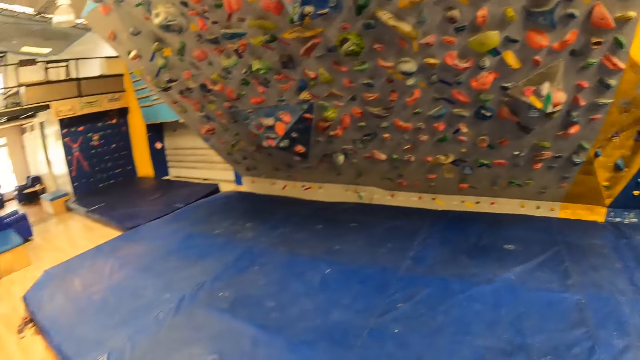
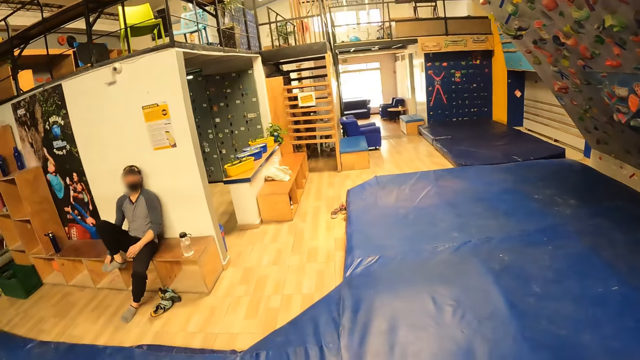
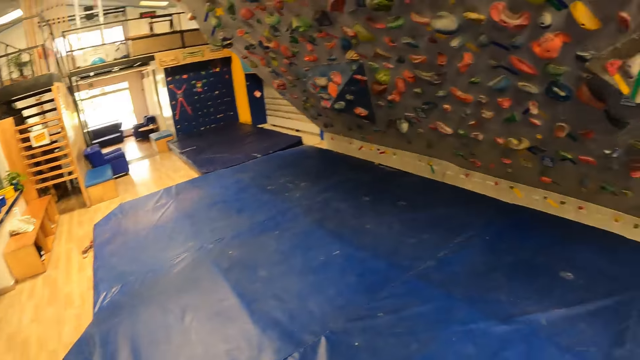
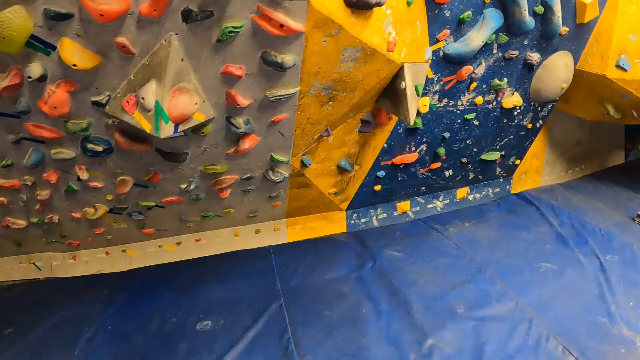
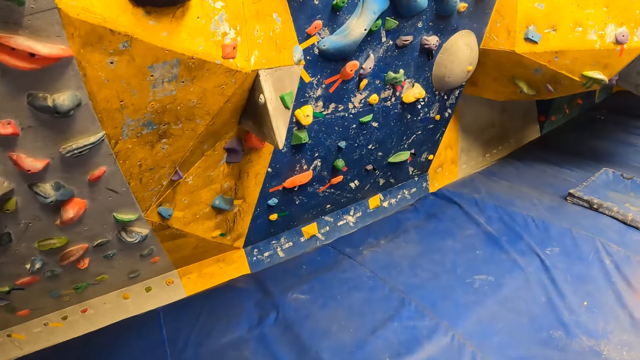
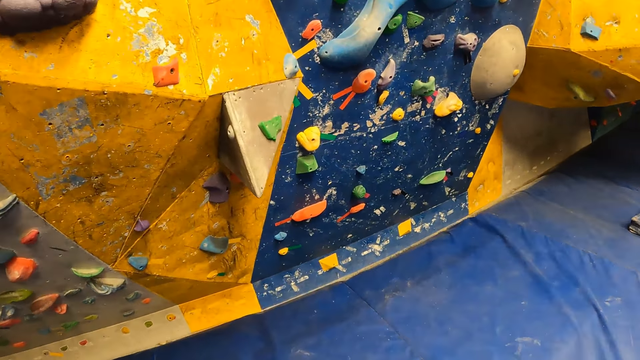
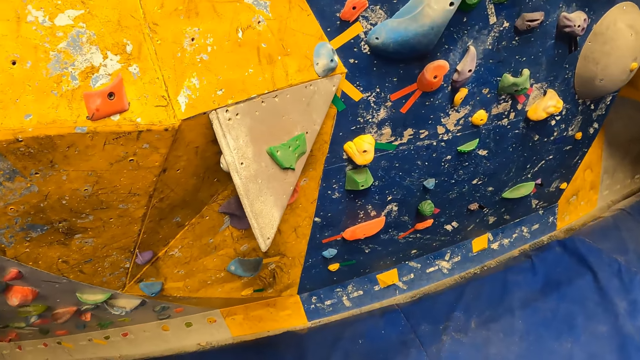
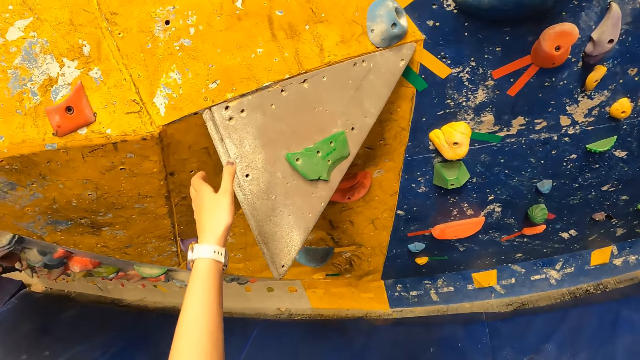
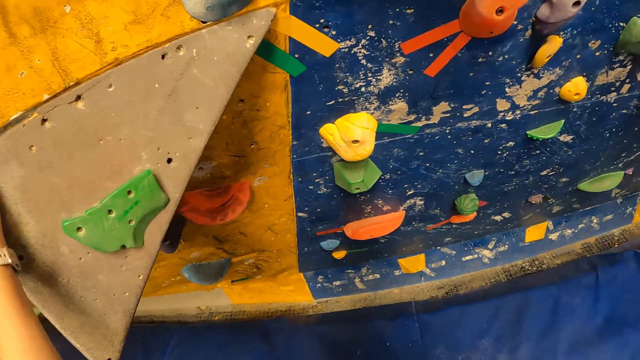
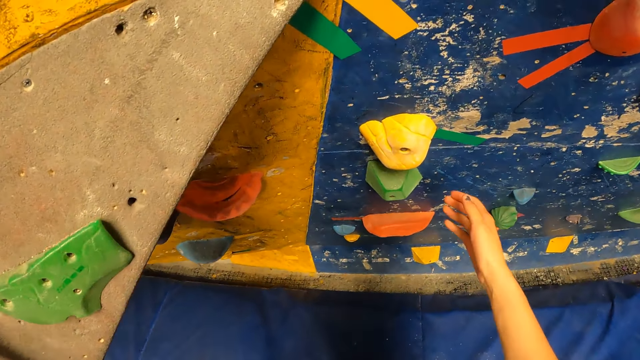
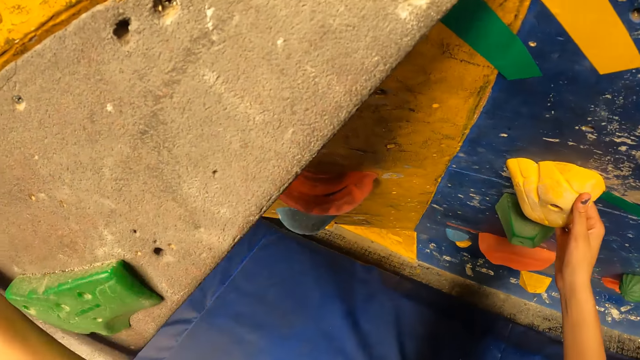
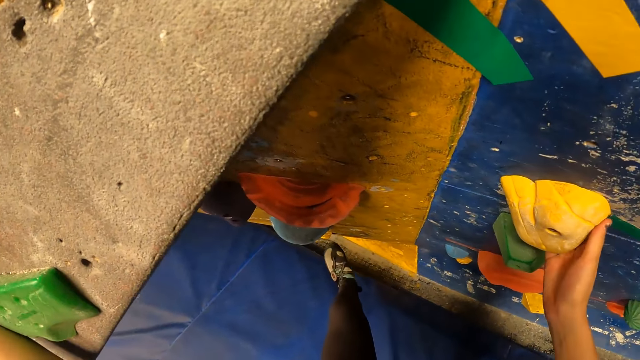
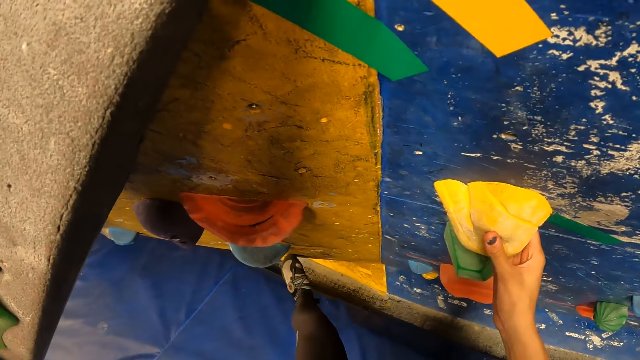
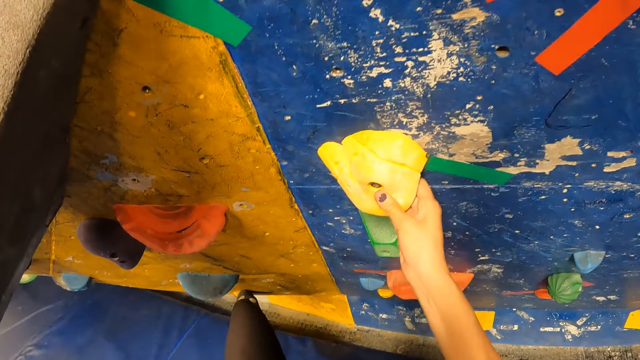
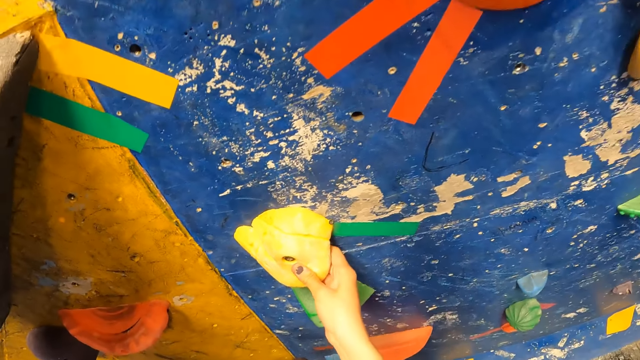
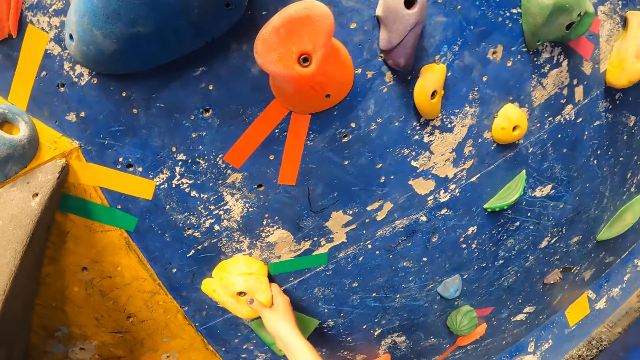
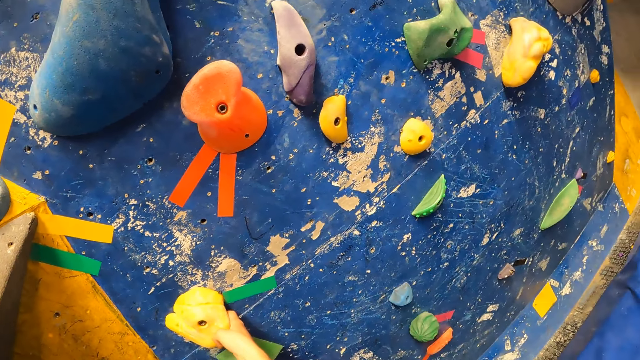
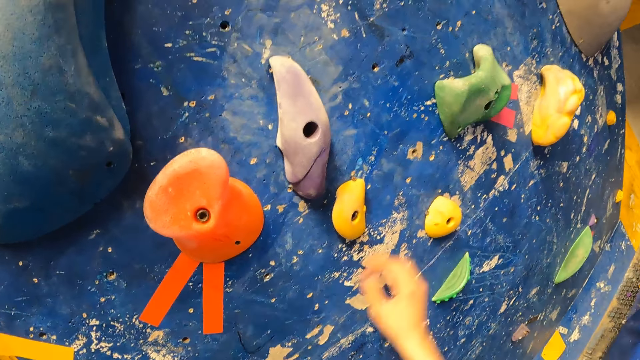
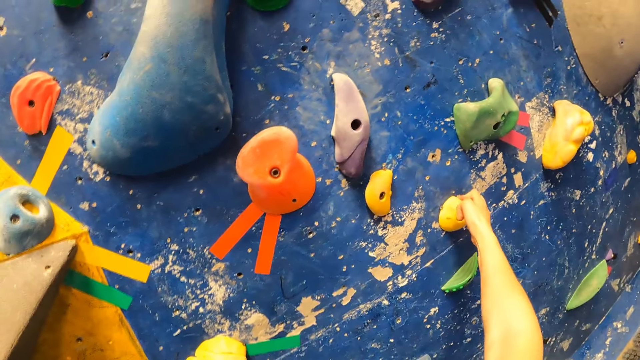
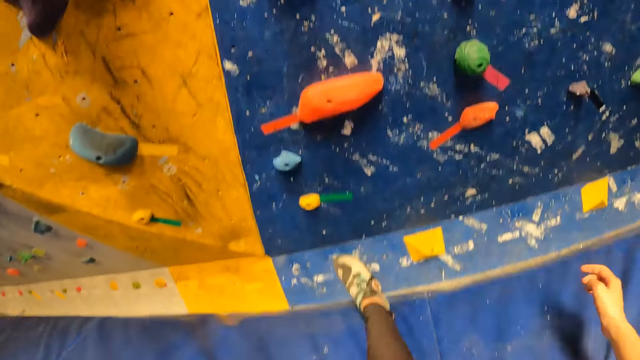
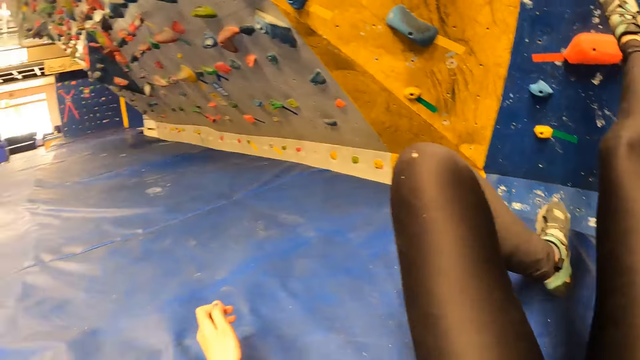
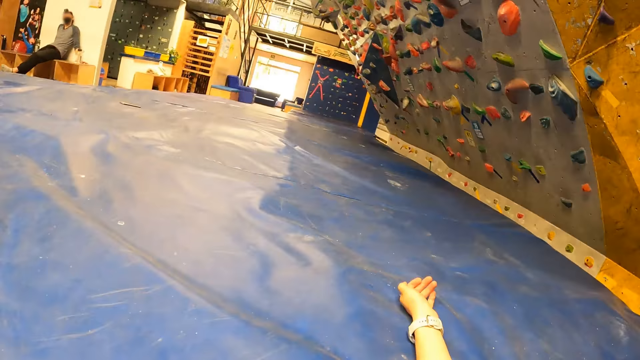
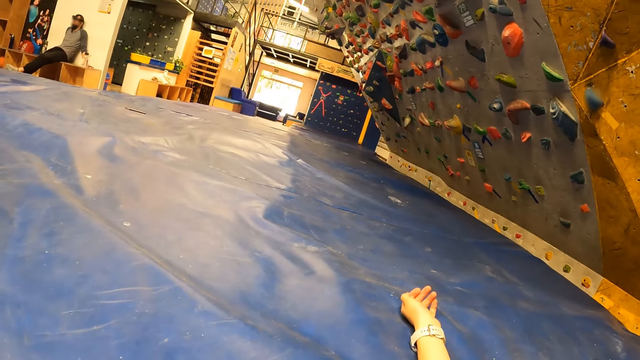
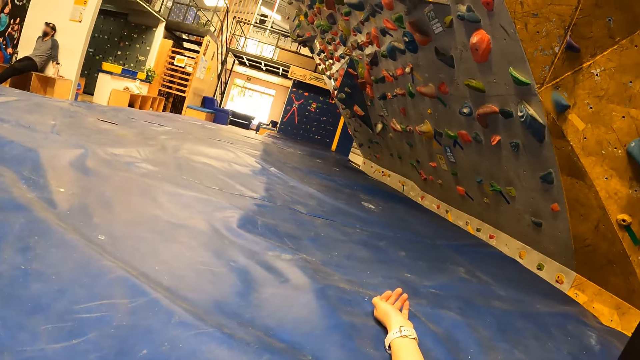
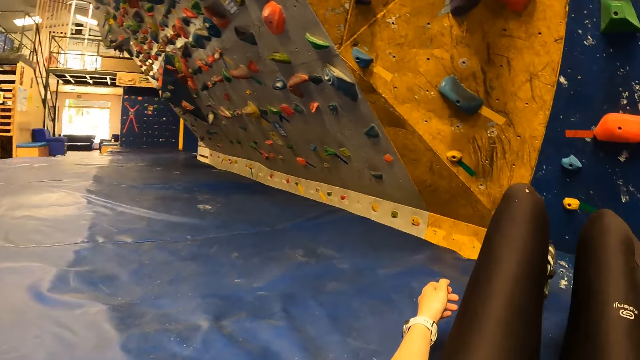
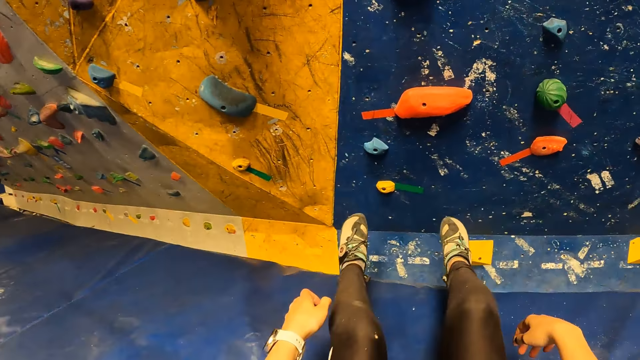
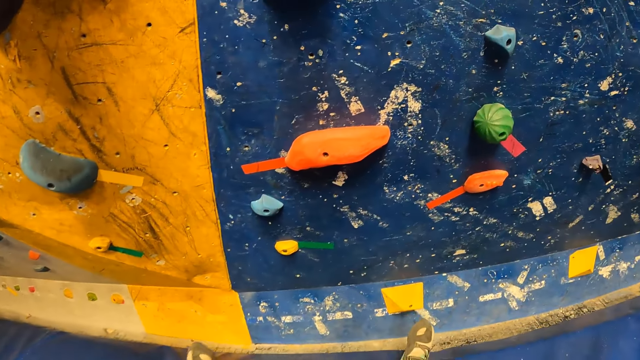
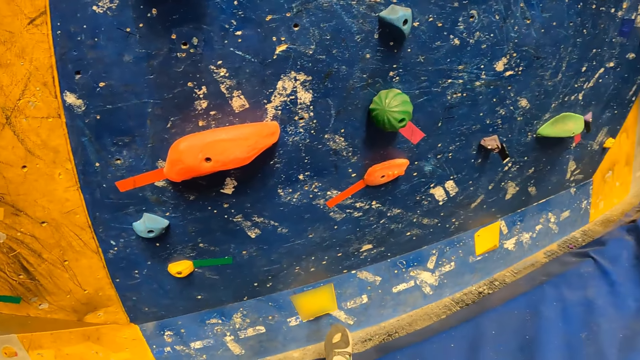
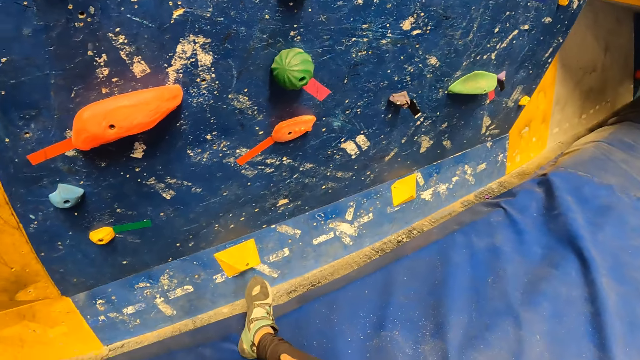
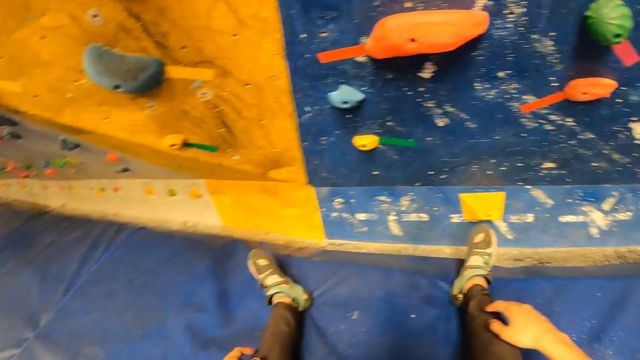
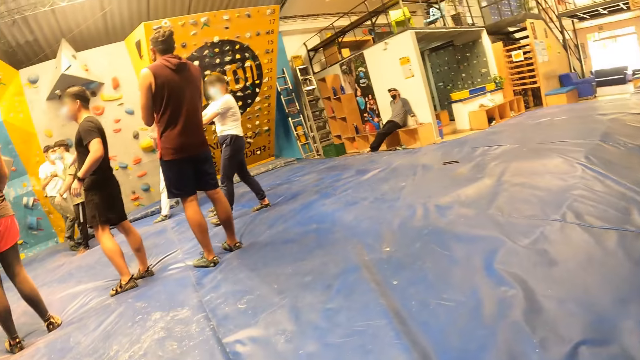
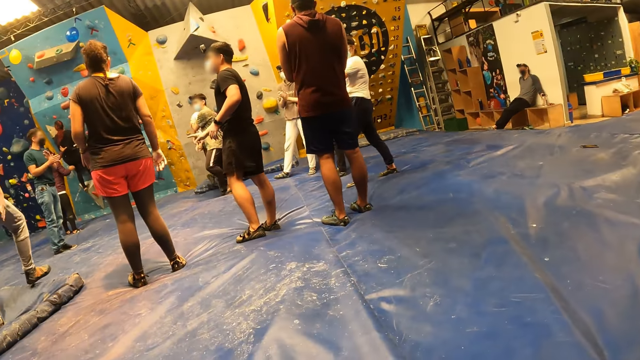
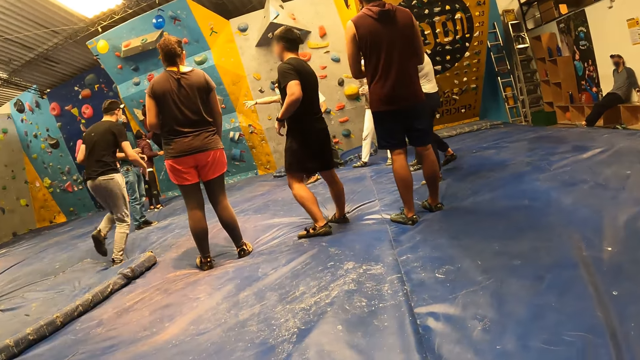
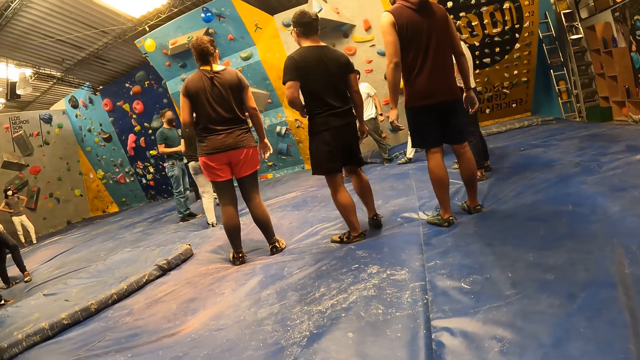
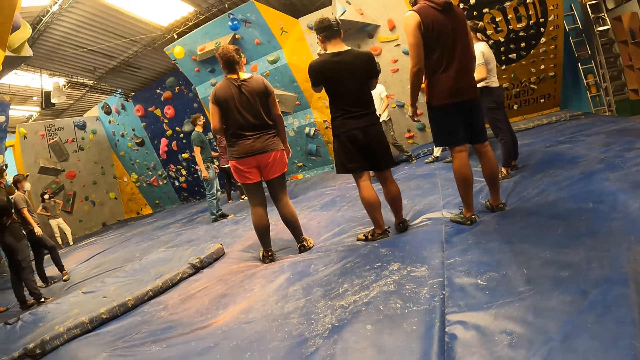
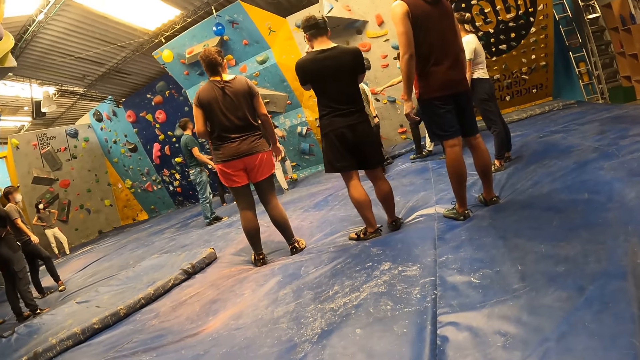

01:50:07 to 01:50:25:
The camera wearer holds a climbing hold with her left hand. She holds a yellow climbing hold with her right hand. She places her left leg on the bouldering wall. She holds the yellow climbing hold with her right hand. She lies on the crash pad and falls from the bouldering wall. She sits and looks around.
